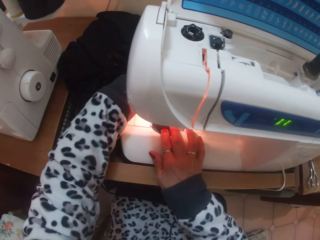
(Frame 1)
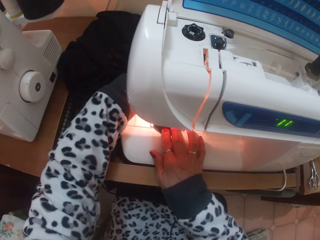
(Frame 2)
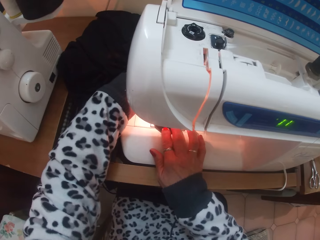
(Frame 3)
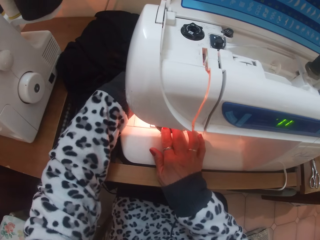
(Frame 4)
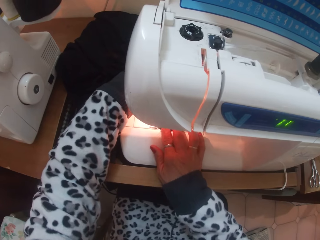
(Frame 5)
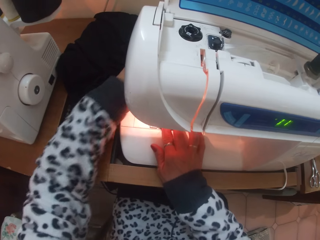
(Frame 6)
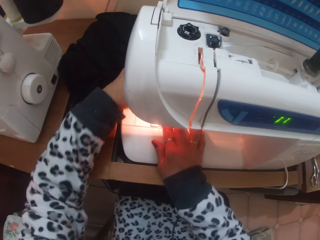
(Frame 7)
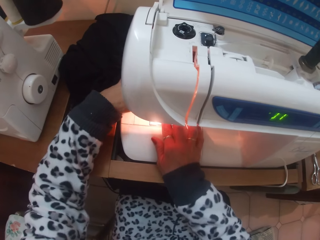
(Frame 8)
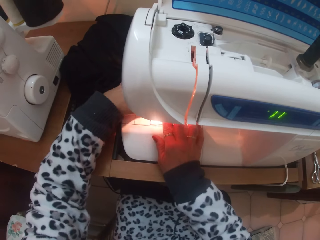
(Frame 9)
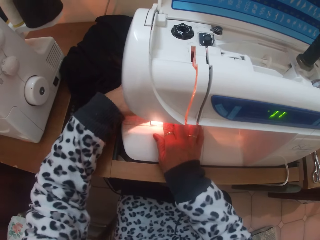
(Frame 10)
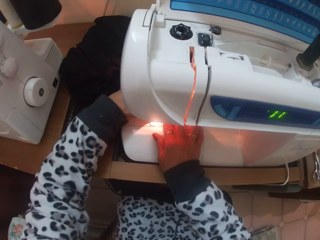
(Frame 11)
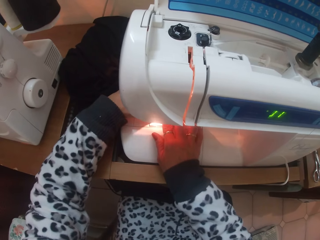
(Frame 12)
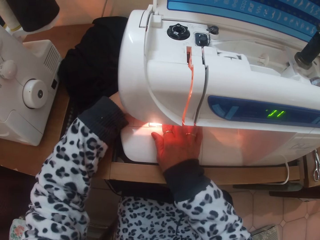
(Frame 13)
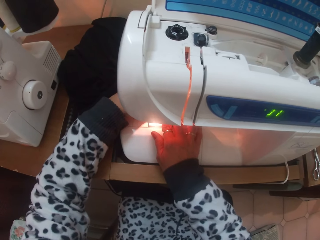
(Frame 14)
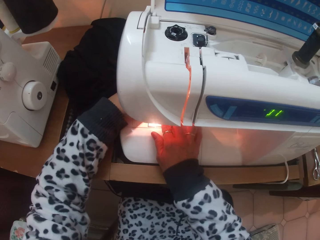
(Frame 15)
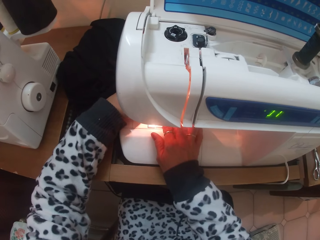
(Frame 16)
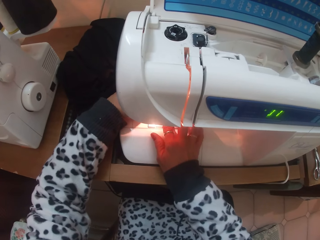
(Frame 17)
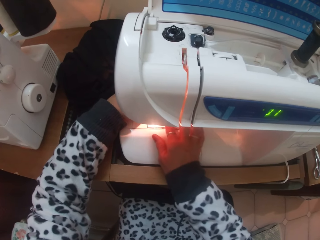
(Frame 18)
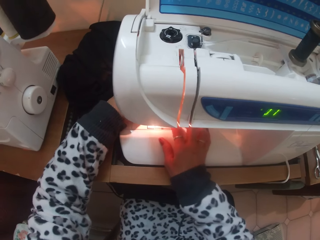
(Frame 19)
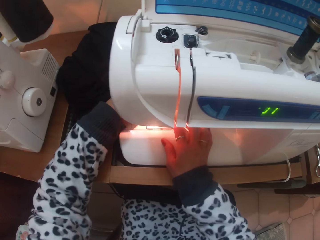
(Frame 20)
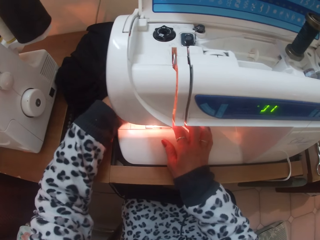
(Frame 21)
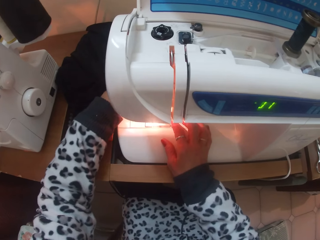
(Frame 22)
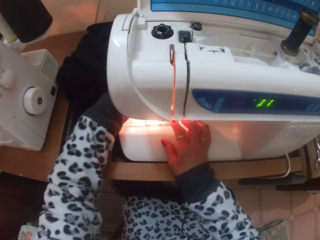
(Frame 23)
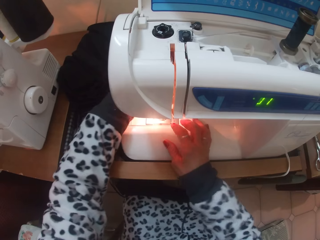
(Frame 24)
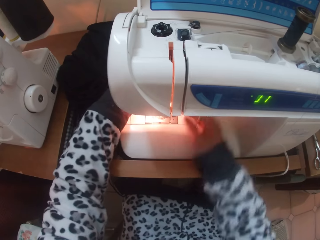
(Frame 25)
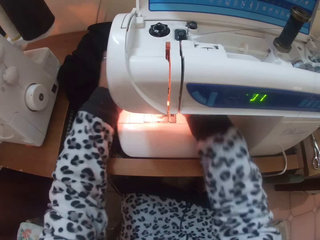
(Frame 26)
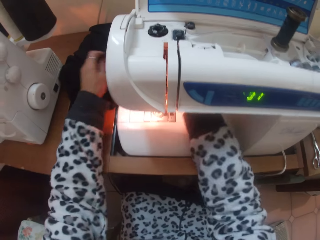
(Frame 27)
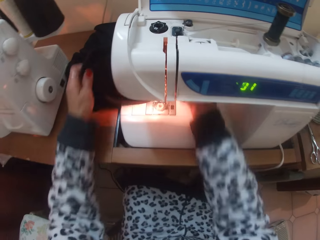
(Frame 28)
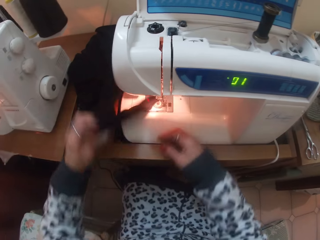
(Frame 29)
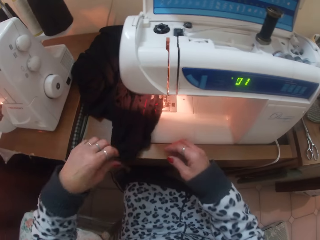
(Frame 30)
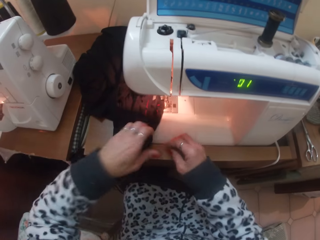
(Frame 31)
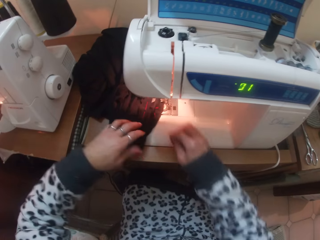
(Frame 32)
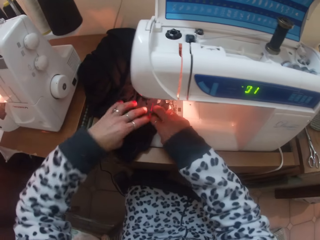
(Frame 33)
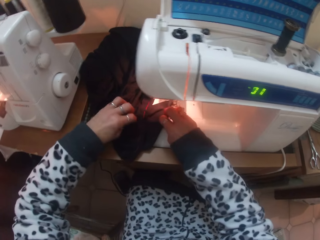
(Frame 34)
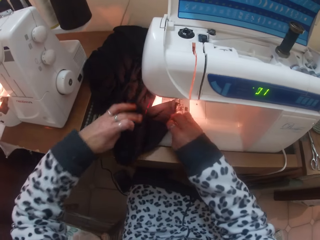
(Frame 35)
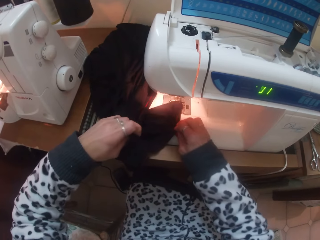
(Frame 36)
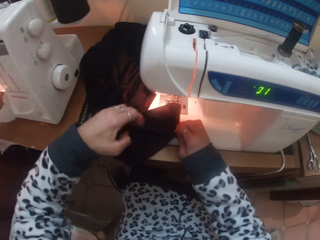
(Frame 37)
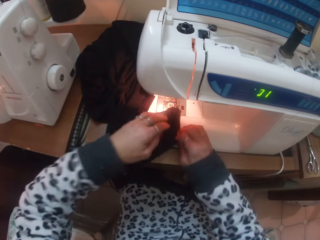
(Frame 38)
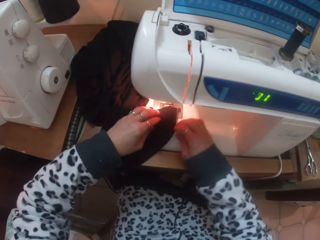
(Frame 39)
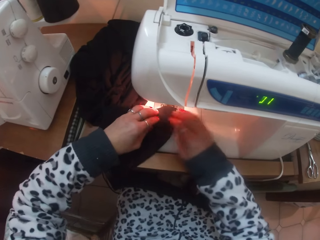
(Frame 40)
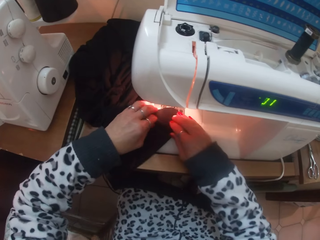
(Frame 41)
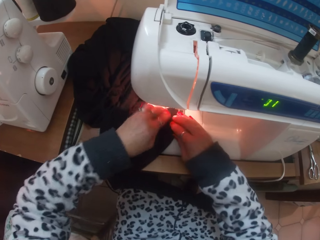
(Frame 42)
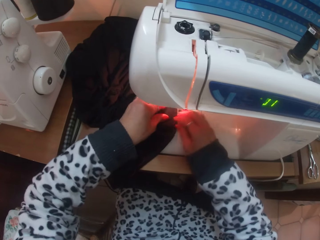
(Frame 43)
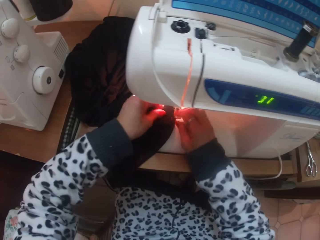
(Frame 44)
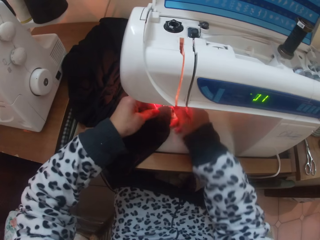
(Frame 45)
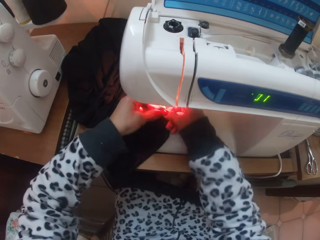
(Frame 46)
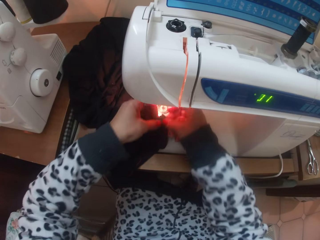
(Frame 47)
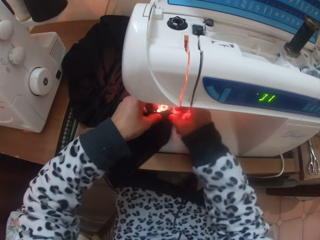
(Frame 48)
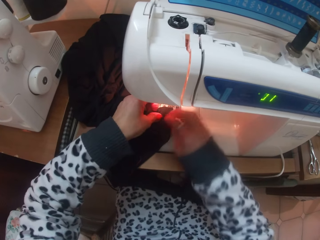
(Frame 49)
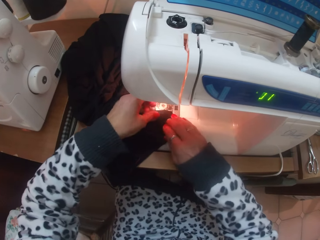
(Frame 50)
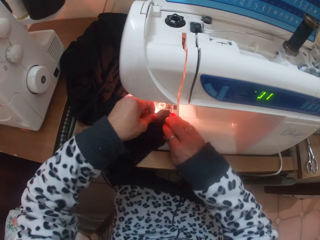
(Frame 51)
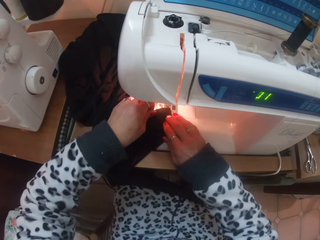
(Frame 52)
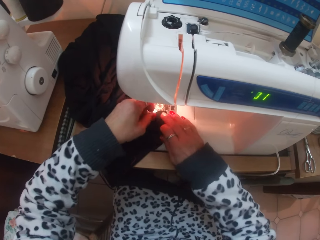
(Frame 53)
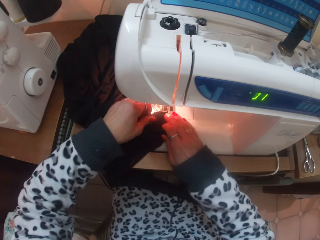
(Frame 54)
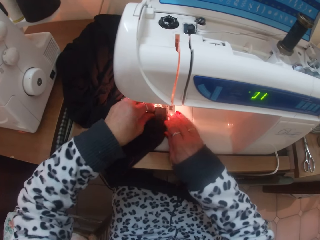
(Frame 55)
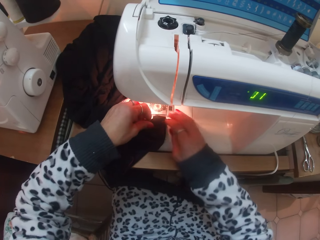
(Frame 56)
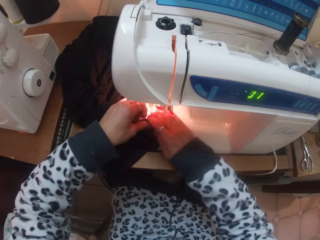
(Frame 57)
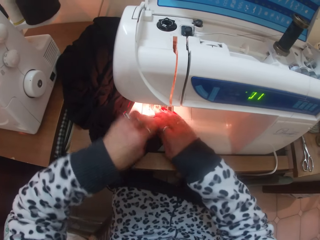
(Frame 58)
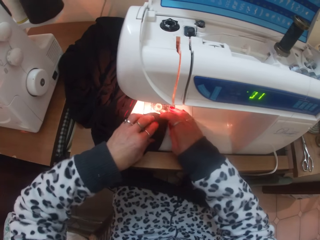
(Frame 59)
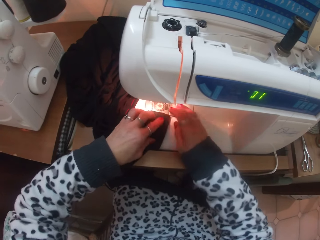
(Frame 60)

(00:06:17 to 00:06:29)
The camera wearer moves the hand. She pulls up the presser foot lever of the sewing machine with her right hand. She moves the cloth and puts the cloth on the sewing machine.

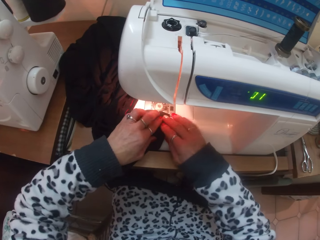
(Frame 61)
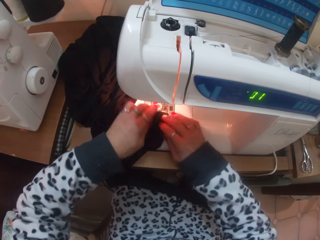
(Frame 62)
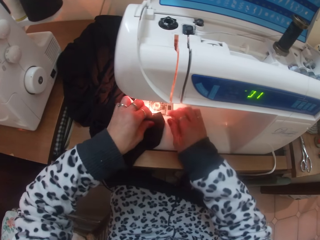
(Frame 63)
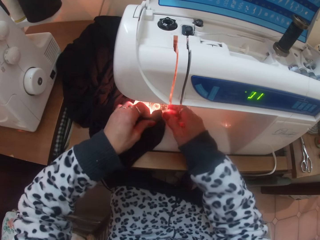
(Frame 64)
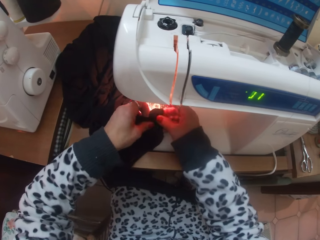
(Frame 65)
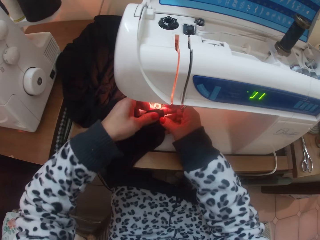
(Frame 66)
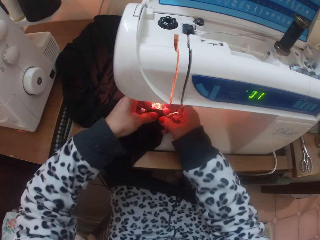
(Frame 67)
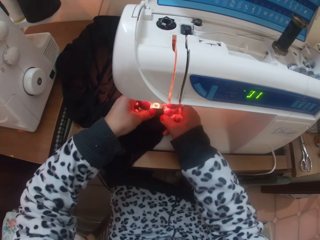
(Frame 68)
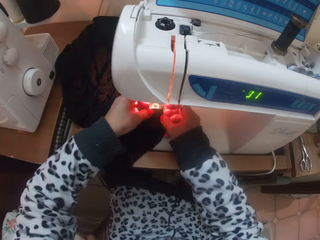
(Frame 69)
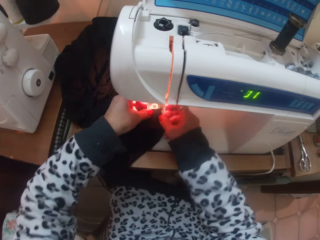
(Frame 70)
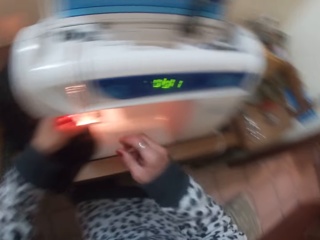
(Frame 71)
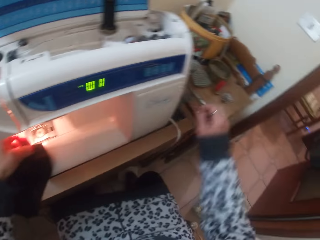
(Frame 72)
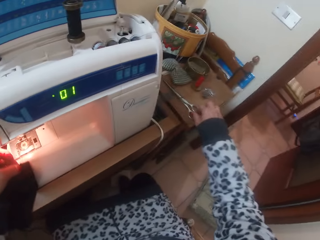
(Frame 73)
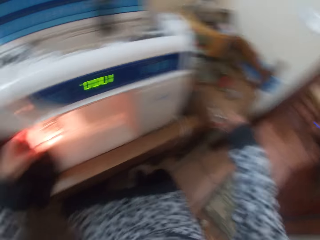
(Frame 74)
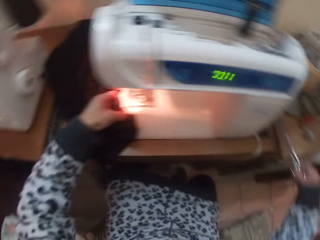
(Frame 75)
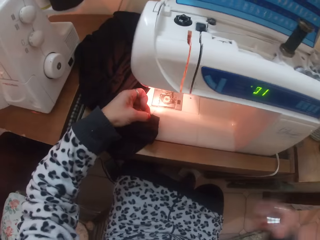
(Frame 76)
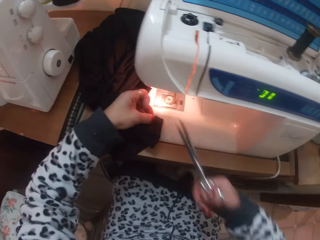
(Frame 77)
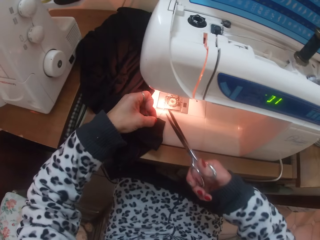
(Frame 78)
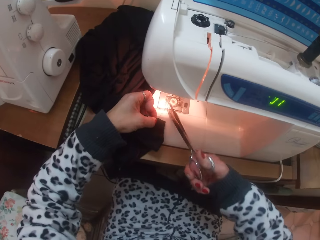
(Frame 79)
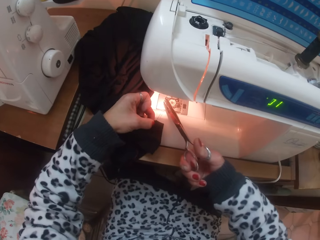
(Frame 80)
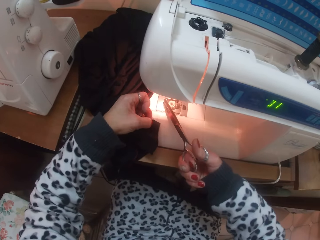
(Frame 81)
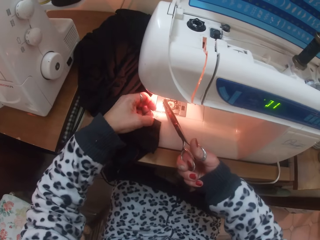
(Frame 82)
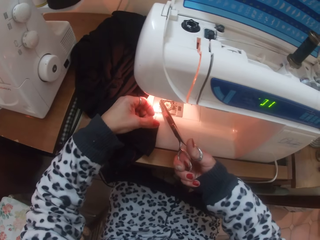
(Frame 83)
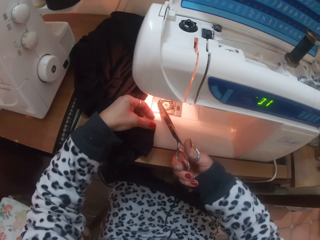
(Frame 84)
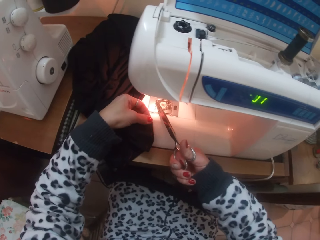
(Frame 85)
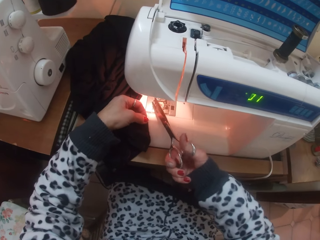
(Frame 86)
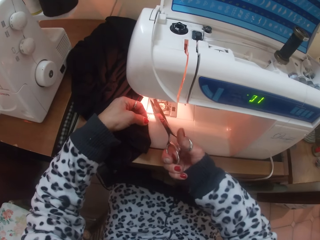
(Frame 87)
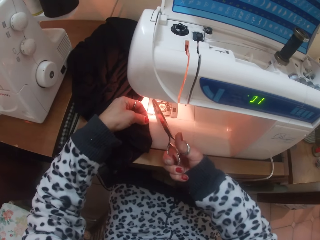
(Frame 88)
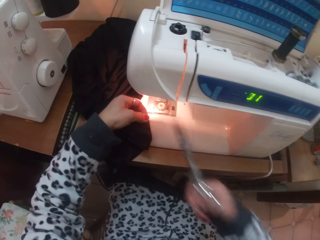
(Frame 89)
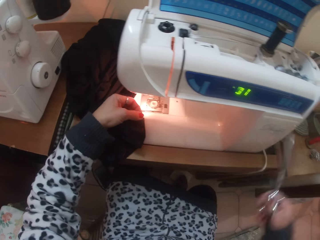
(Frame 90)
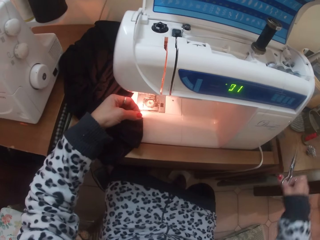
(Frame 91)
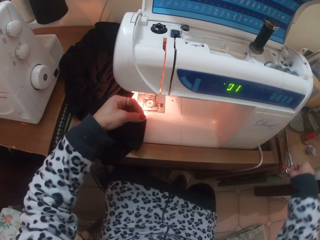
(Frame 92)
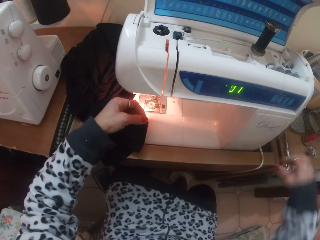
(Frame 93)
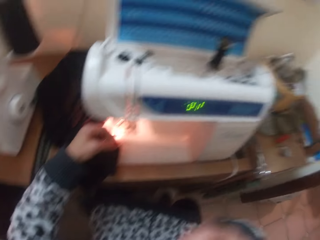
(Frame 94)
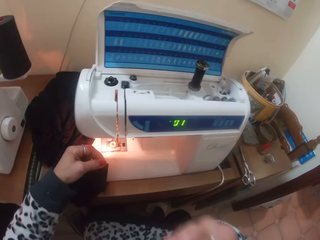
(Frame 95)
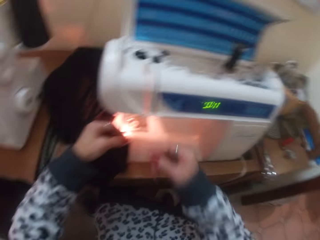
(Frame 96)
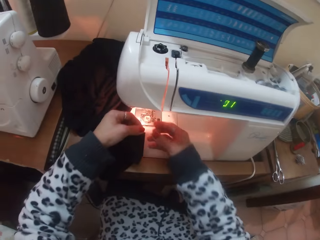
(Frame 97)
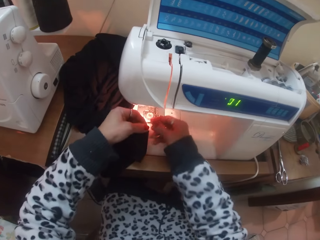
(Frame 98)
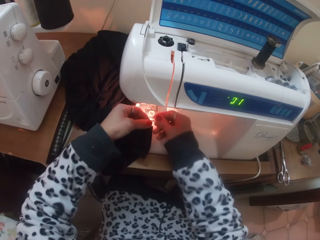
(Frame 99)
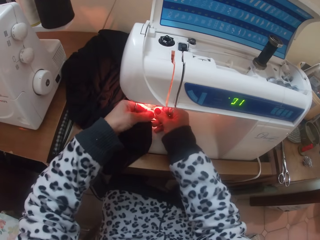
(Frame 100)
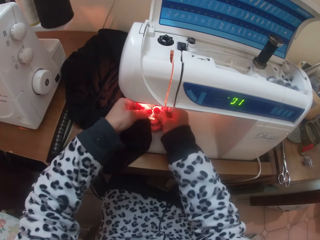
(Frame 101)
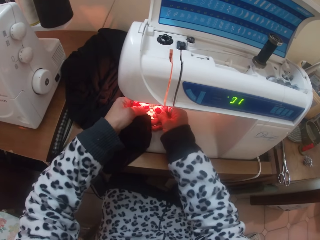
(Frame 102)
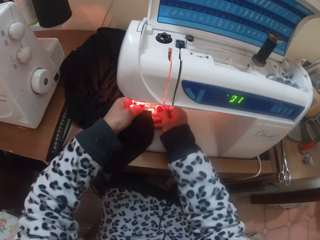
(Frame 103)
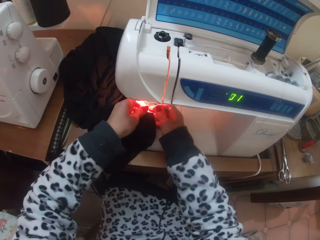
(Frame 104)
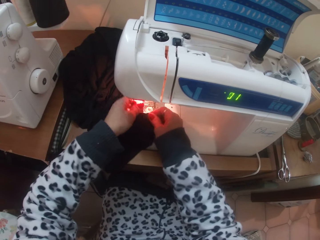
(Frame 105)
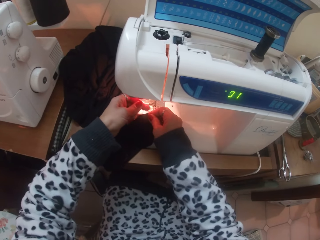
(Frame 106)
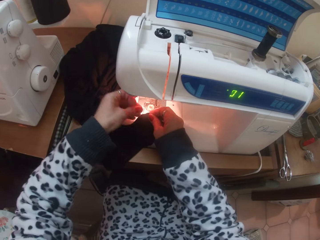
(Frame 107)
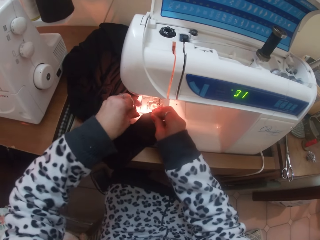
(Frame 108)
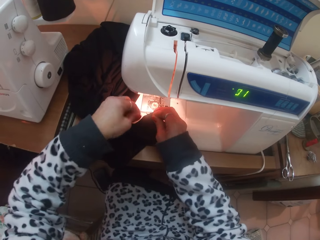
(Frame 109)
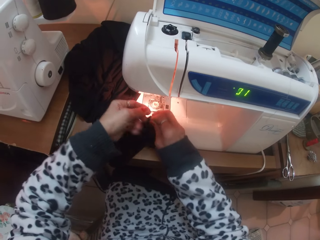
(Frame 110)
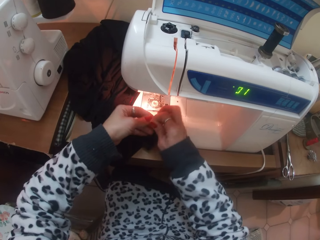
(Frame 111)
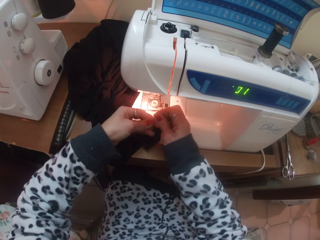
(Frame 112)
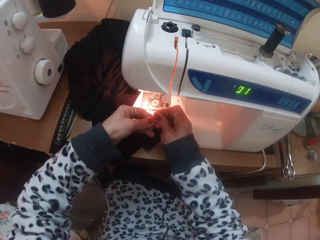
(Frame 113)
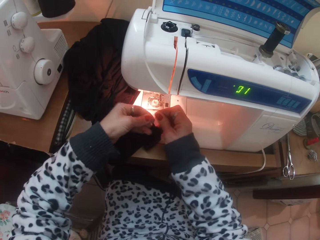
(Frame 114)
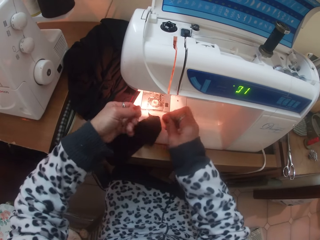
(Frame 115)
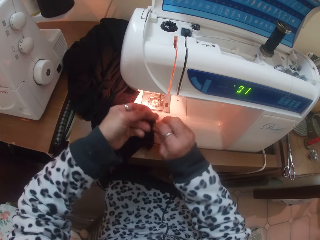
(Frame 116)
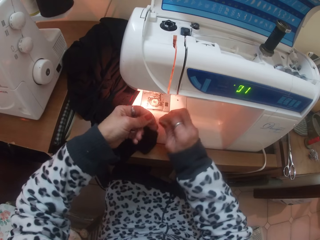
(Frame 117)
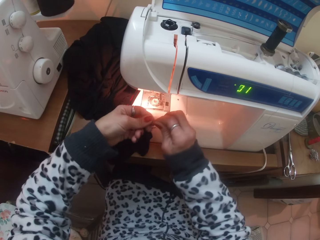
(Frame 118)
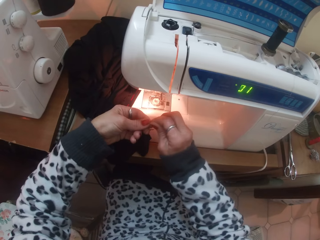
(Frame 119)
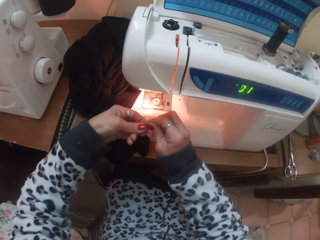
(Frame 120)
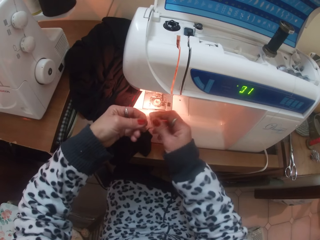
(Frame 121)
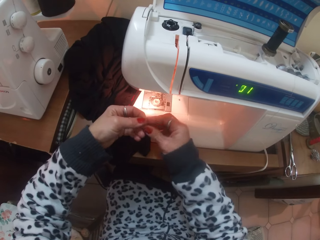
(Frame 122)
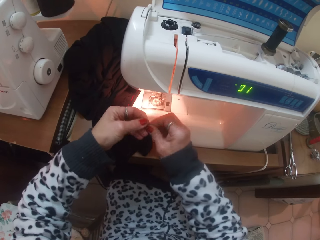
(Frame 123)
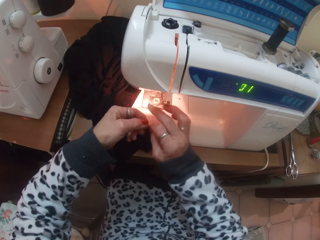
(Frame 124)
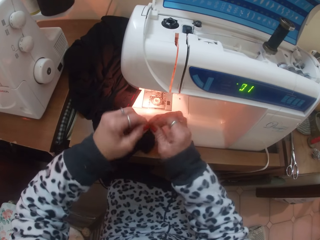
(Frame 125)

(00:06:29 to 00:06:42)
The camera wearer picks up the scissors from the table with her right hand. She lifts the cloth. She cuts the thread with the scissors in her right hand. She places the scissors in her right hand on the table. She touches the thread, passes the cloth to the right hand, and ties the threads from the cloth with her hands.
